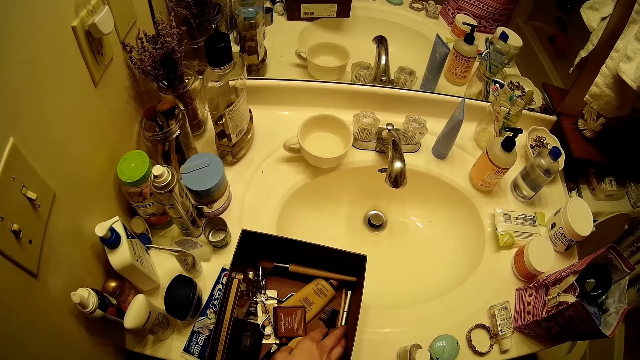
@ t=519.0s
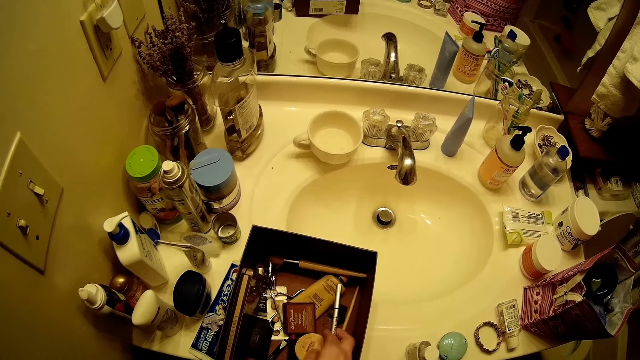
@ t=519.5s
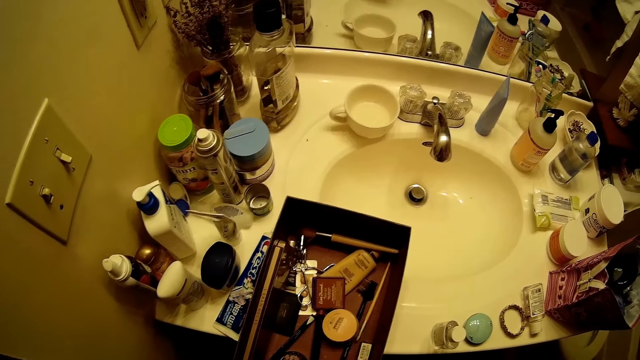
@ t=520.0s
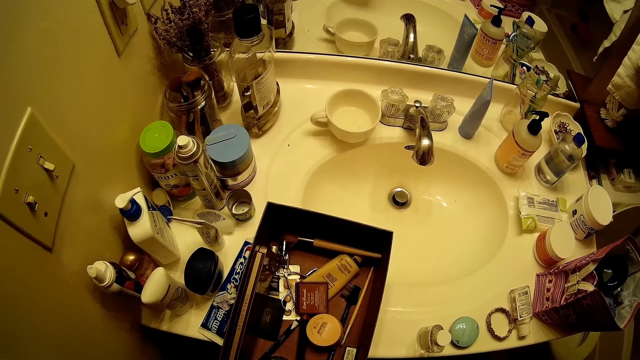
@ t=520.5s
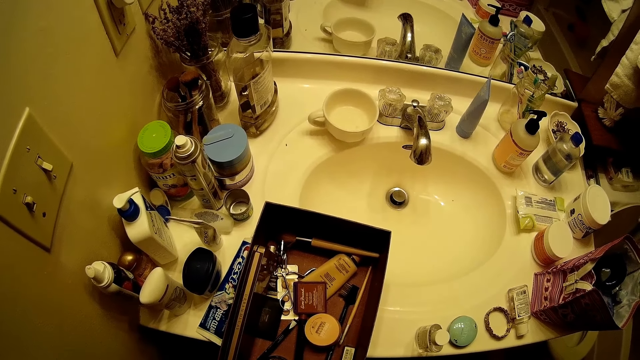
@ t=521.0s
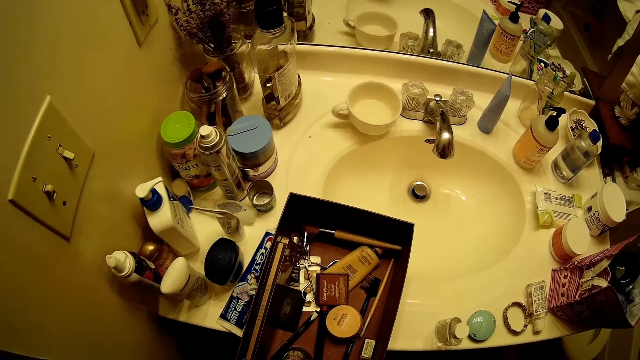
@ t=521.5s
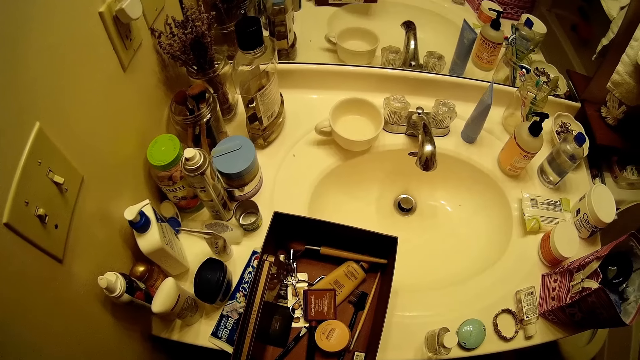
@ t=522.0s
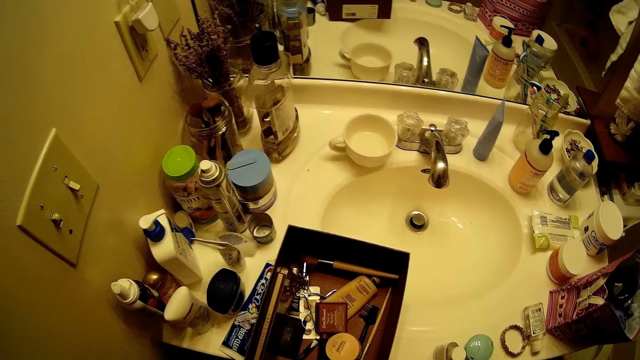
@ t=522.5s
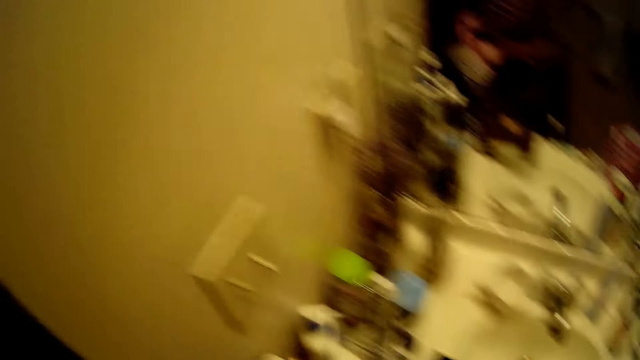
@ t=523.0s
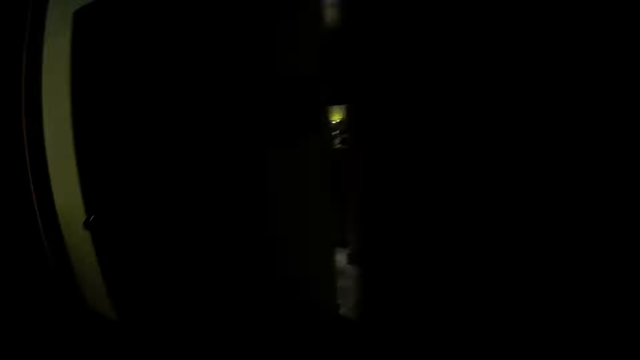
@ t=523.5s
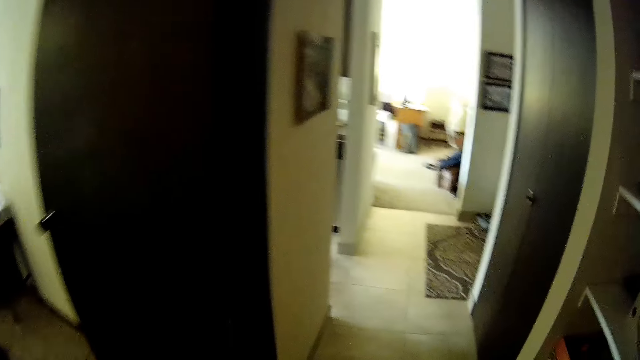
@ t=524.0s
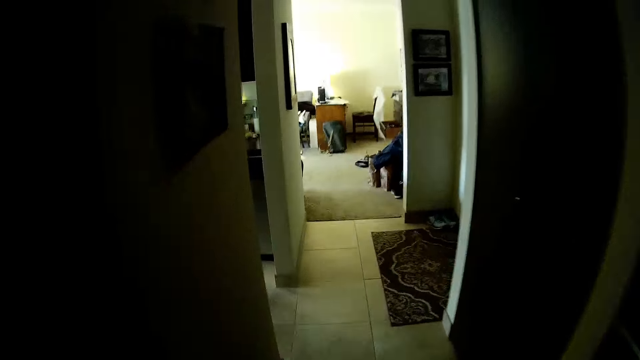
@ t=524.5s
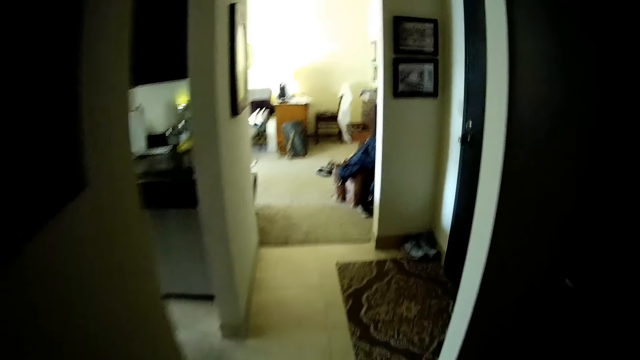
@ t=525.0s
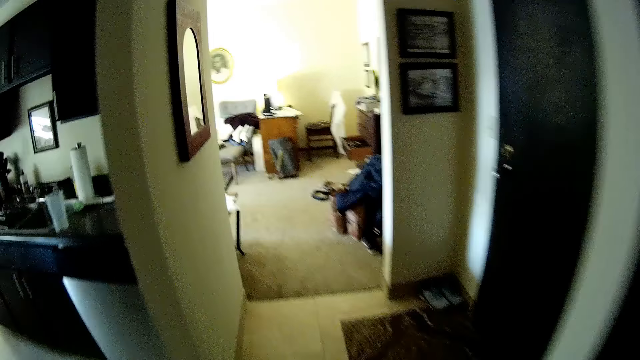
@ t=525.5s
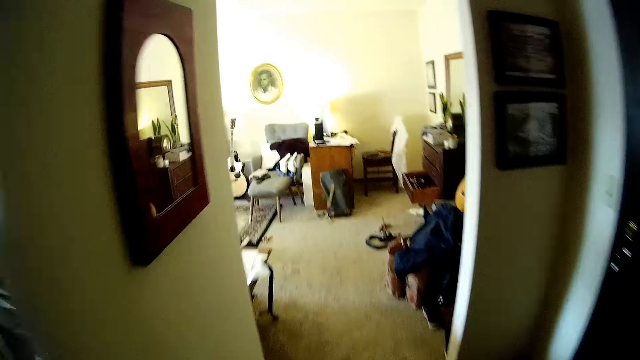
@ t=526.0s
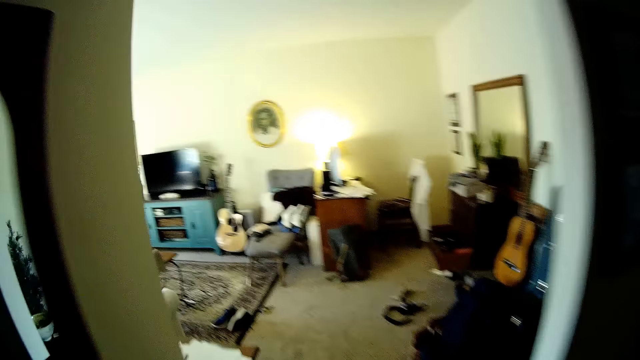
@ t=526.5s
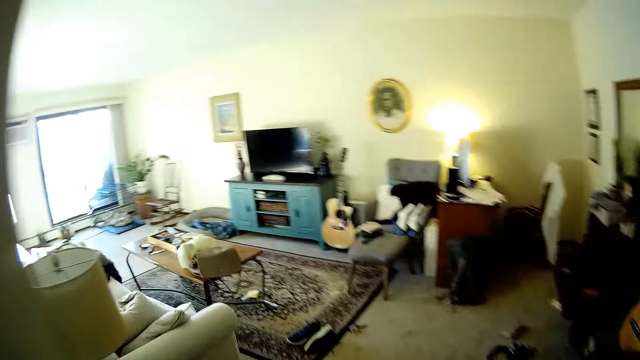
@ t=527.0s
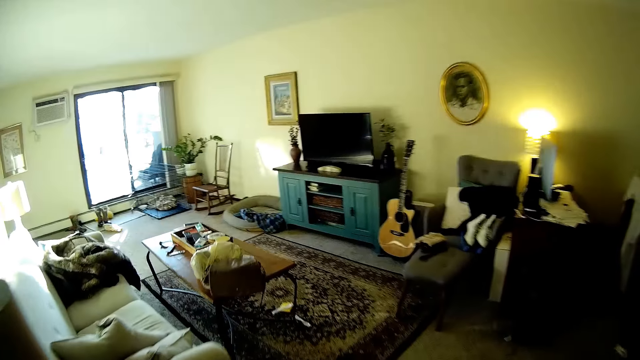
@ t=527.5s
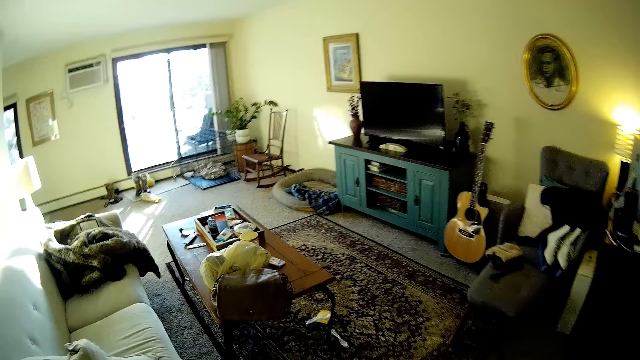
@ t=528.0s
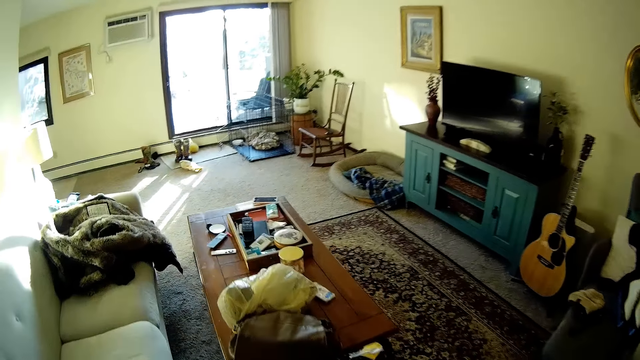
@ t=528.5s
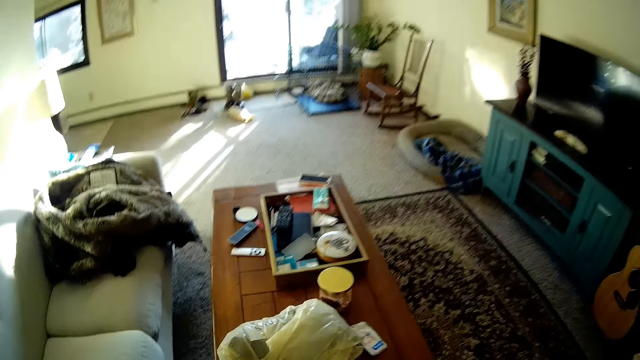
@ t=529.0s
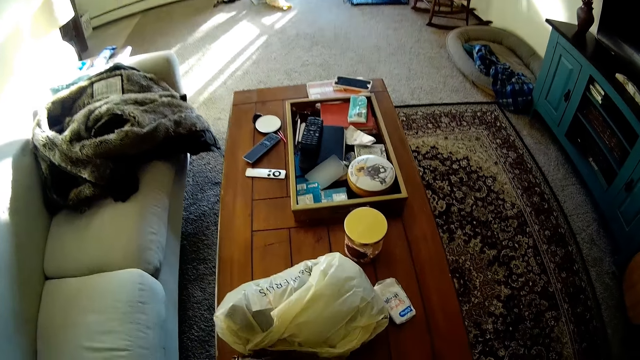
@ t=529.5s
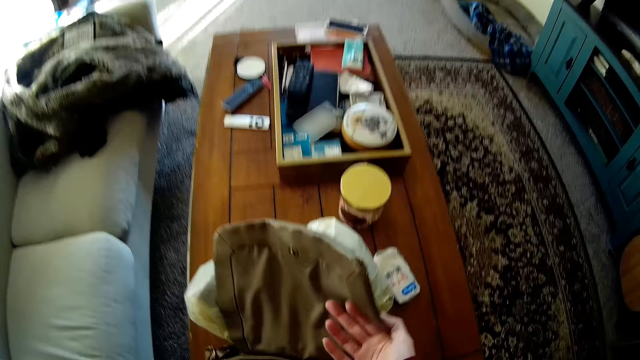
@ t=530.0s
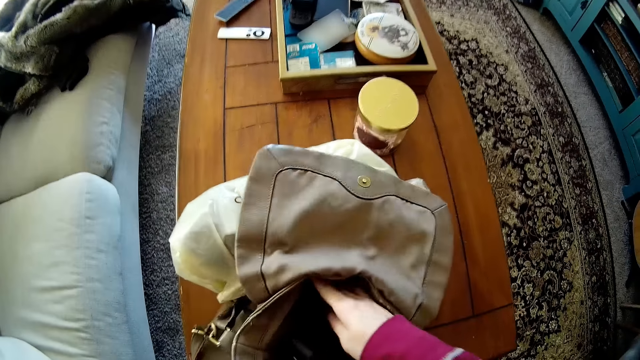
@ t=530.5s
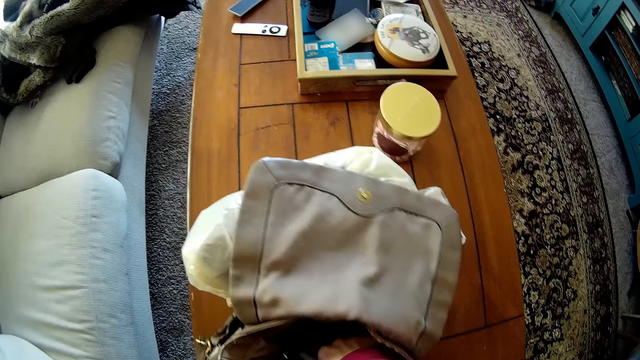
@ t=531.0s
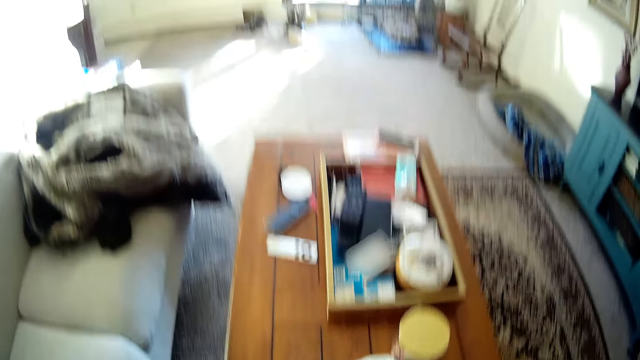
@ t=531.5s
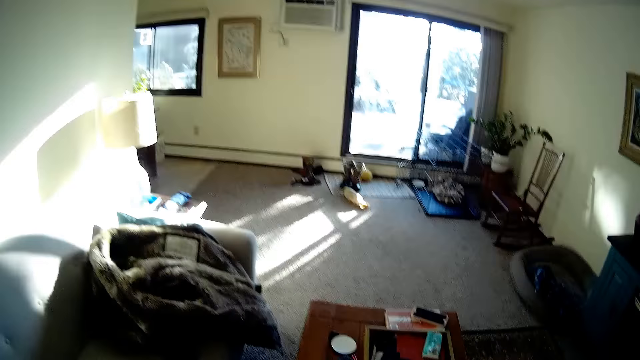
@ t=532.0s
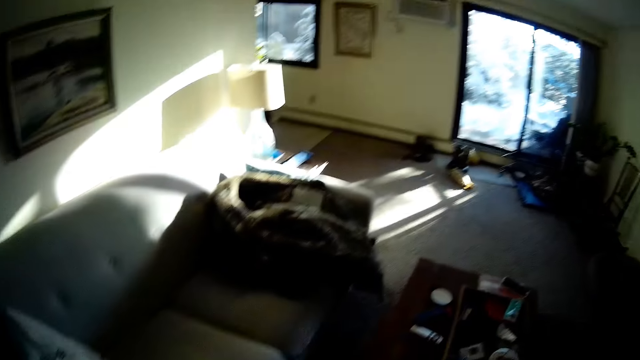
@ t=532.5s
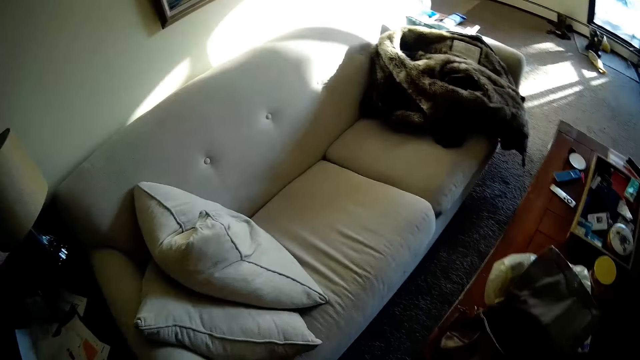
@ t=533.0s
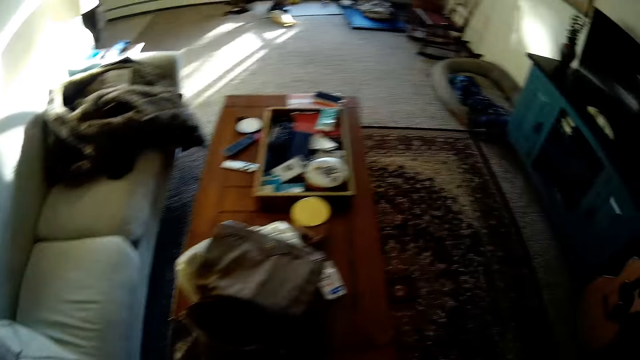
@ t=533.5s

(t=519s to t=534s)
The camera wearer picks up an eye pencil from the box with her right hand. She walks around the house. She walks into a living room. She opens a bag on a table with her right hand. She drops the bag on the table. She searches the bag. She looks around the house.

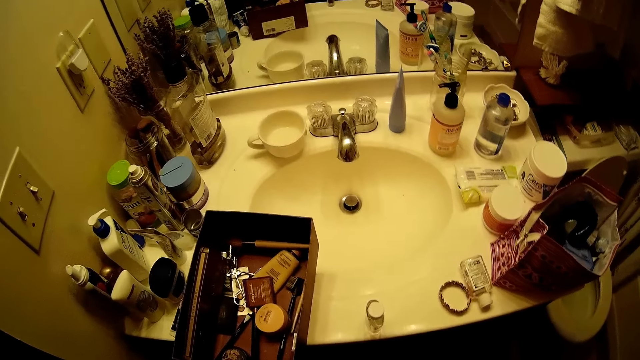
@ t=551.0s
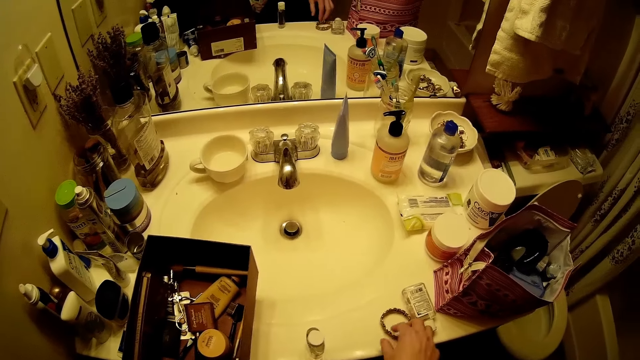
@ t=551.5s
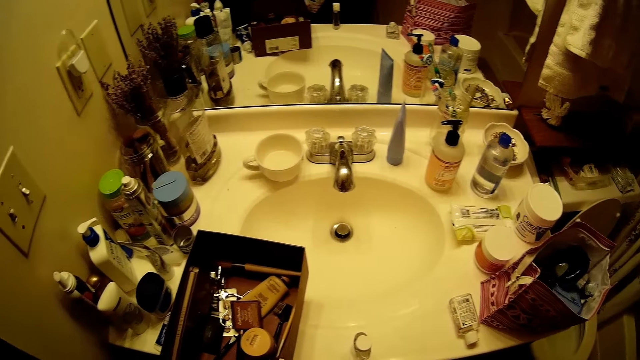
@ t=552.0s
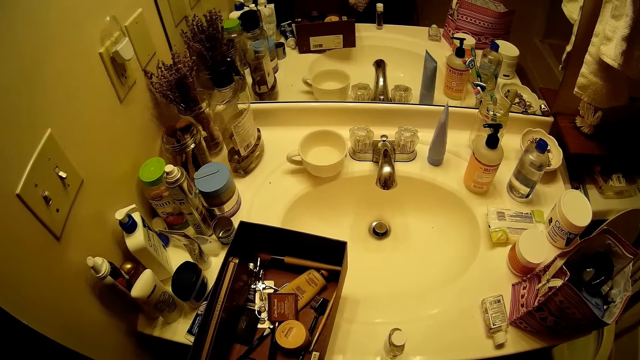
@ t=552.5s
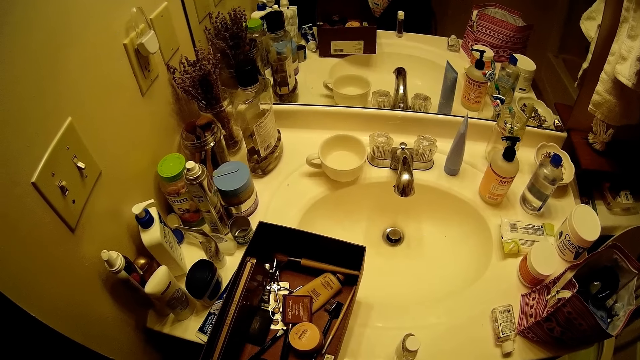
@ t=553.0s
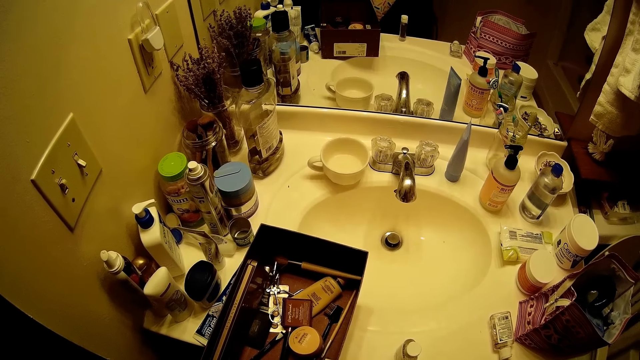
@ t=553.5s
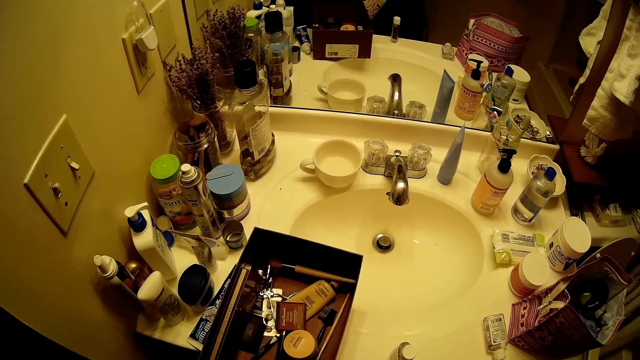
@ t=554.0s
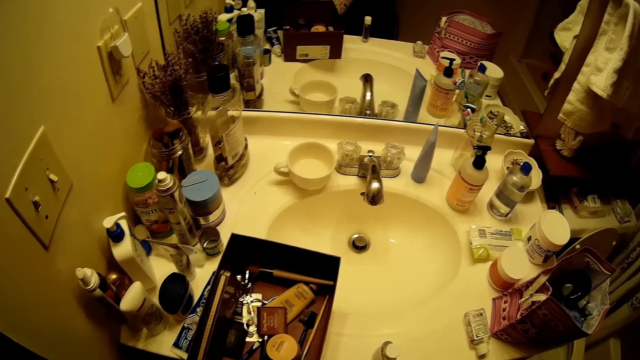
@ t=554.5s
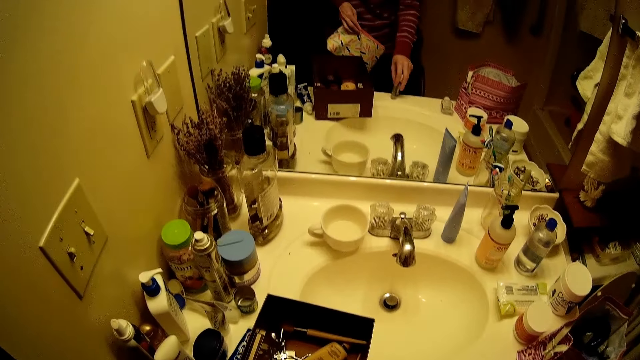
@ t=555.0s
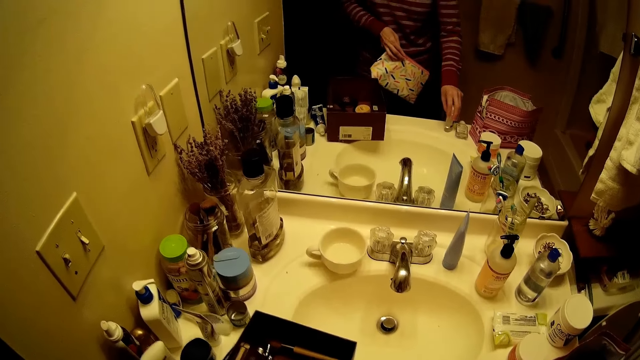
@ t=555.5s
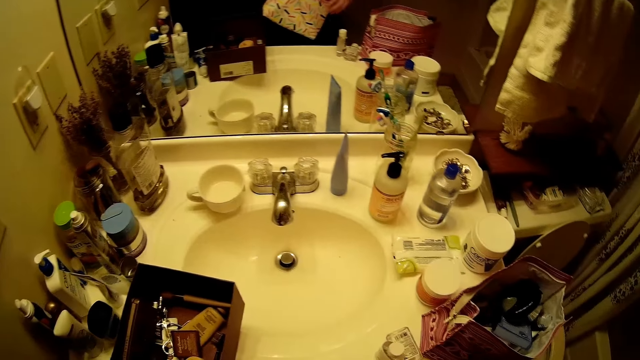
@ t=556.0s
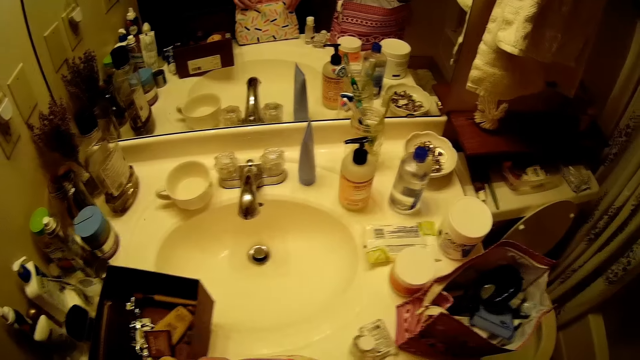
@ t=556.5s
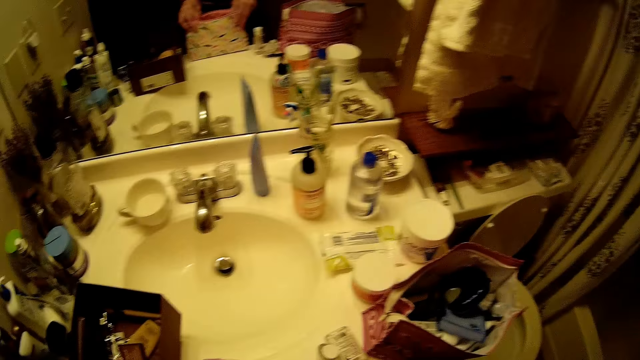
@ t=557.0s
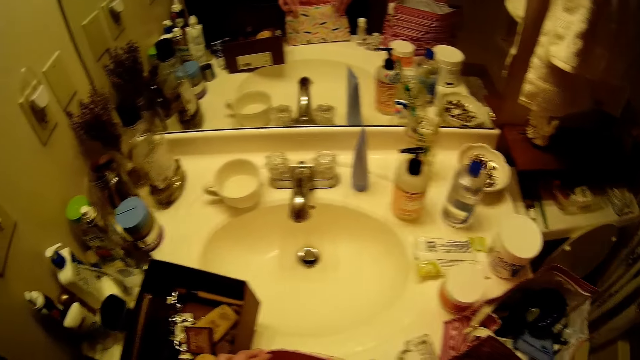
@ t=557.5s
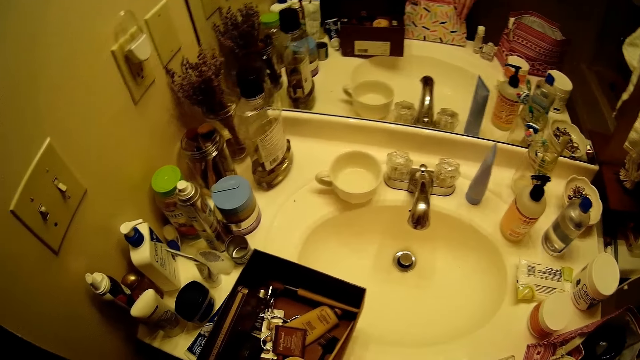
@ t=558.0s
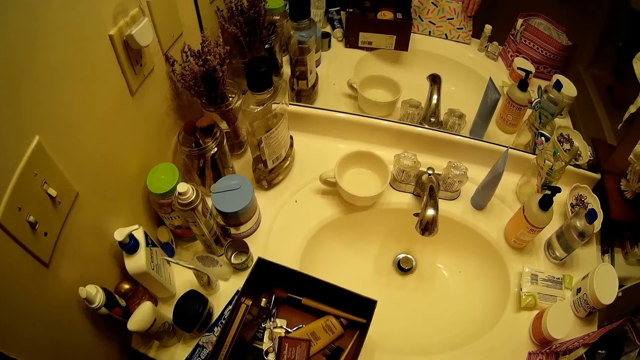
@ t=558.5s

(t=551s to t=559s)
The camera wearer picks up the bracelet from the toilet basin with her right hand. She adjusts the plastic on the toilet basin with her right hand. She pushes a bottle on the sink with her right hand. She puts the bottle on the wash hand basin with her right hand. She places the pouch bag on the sink.
